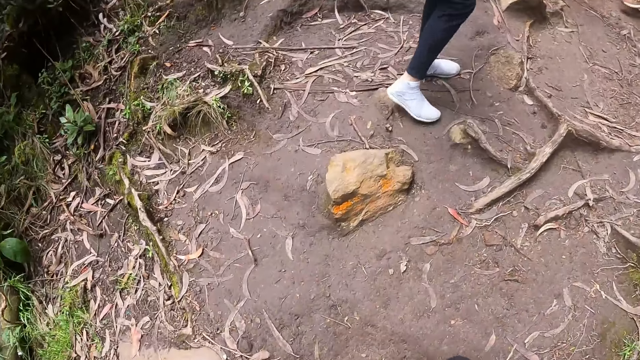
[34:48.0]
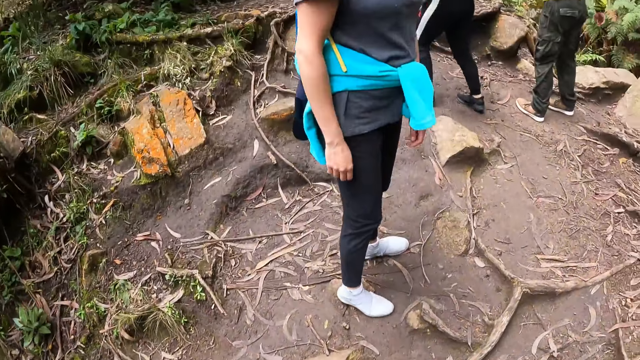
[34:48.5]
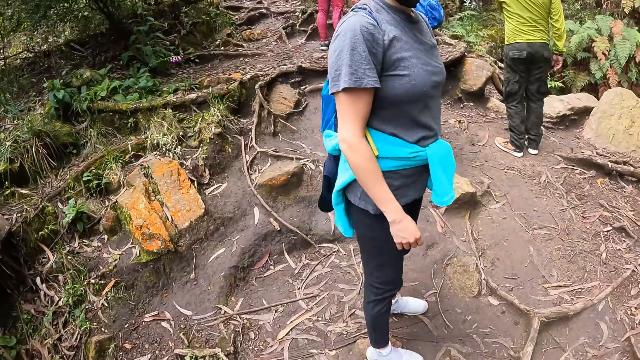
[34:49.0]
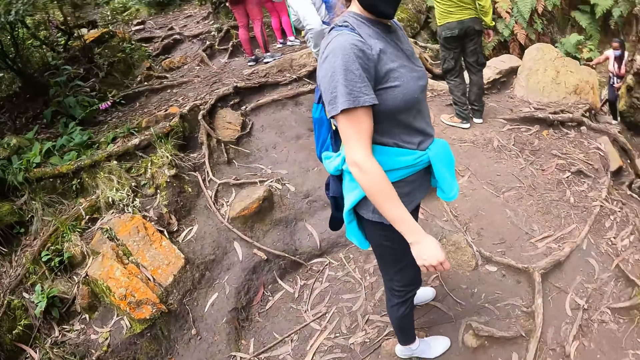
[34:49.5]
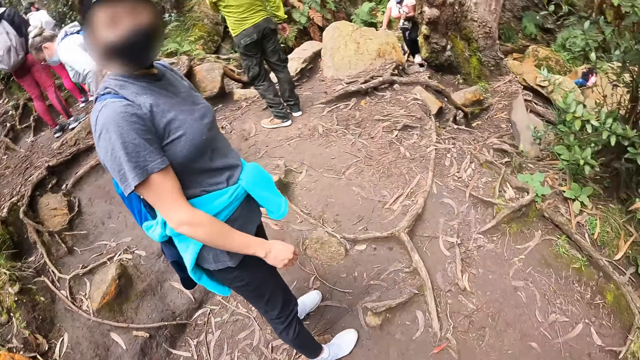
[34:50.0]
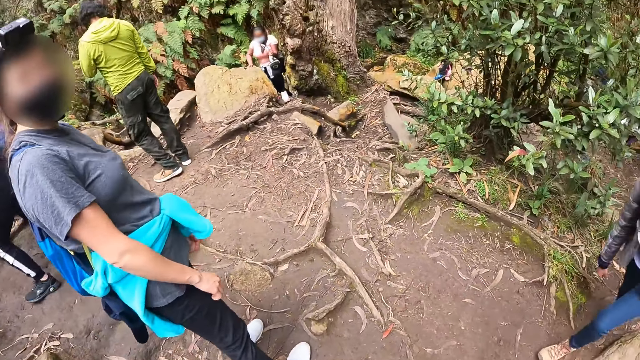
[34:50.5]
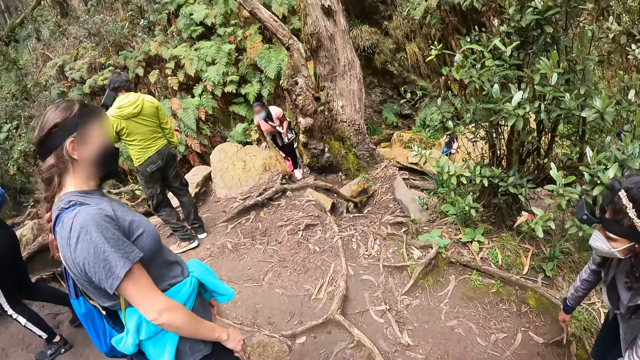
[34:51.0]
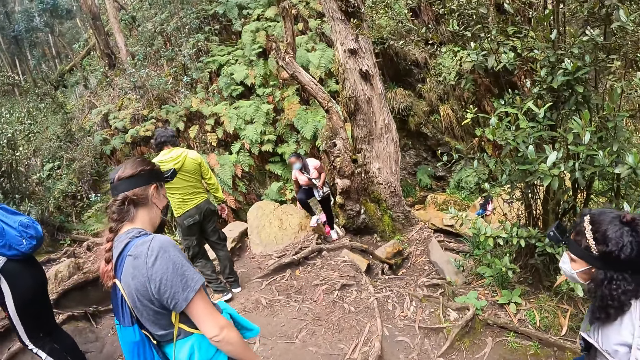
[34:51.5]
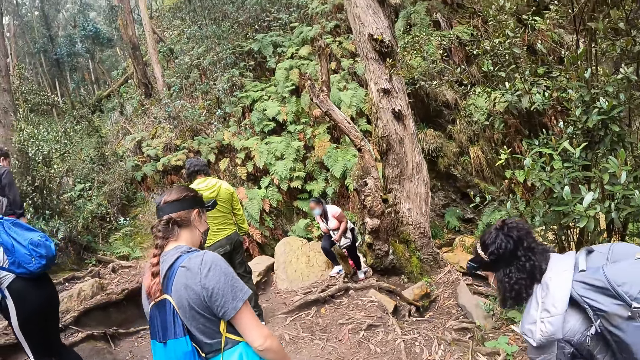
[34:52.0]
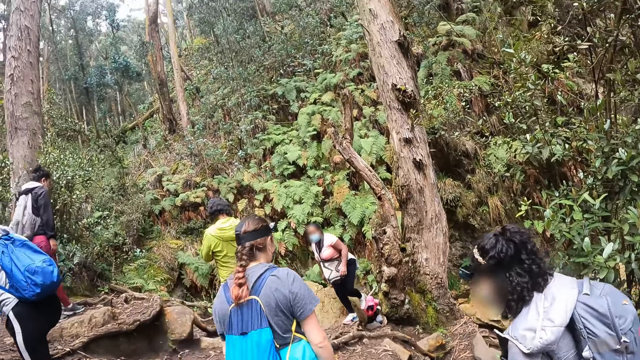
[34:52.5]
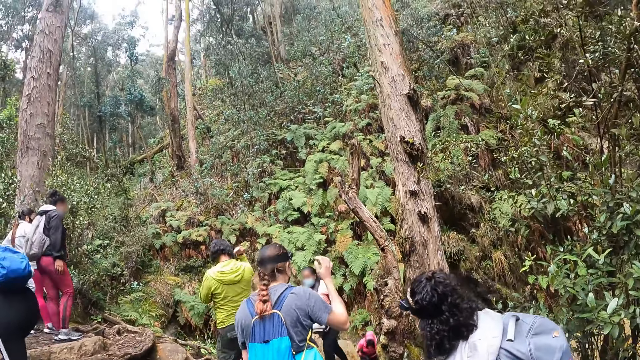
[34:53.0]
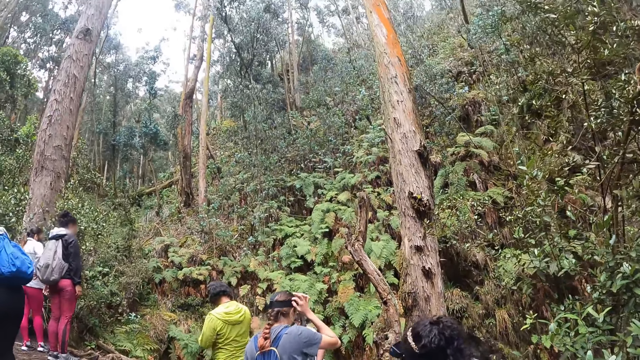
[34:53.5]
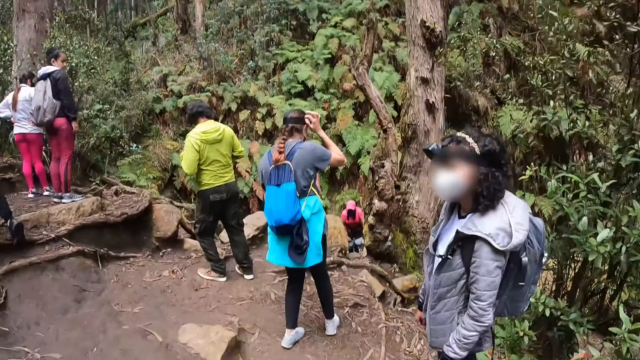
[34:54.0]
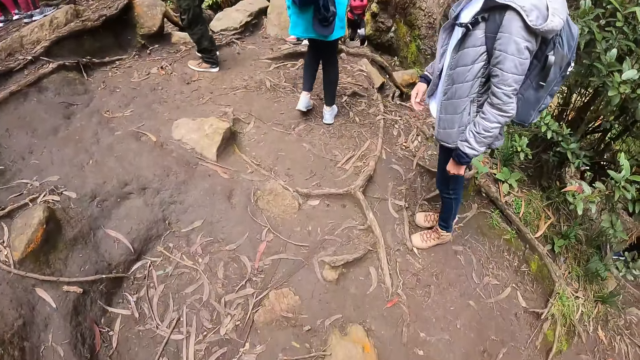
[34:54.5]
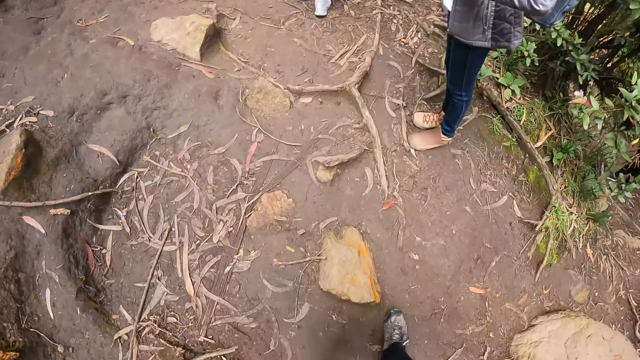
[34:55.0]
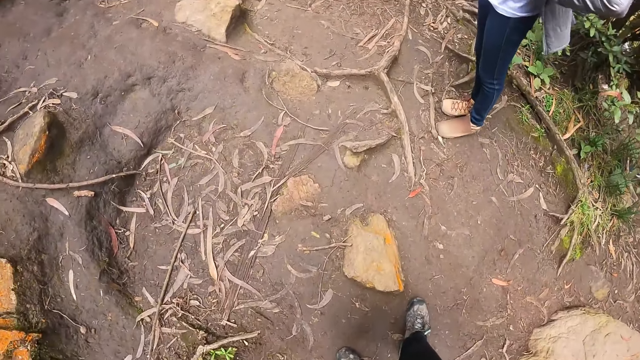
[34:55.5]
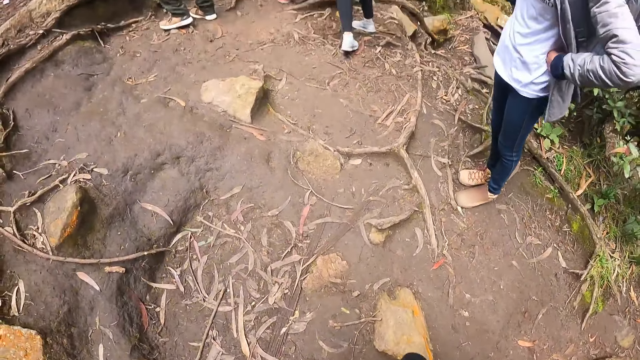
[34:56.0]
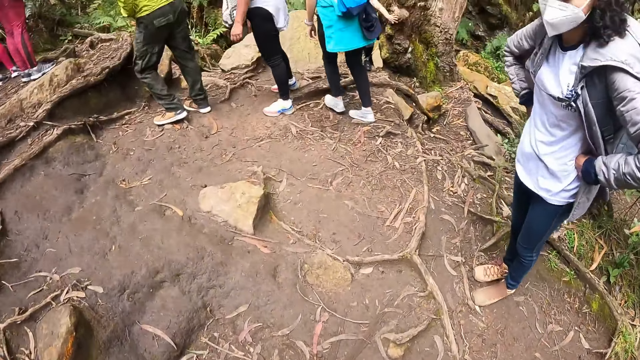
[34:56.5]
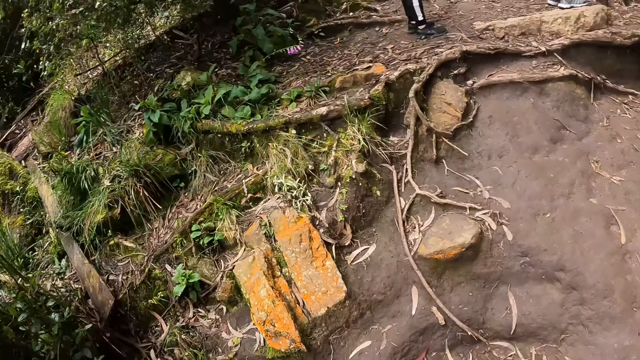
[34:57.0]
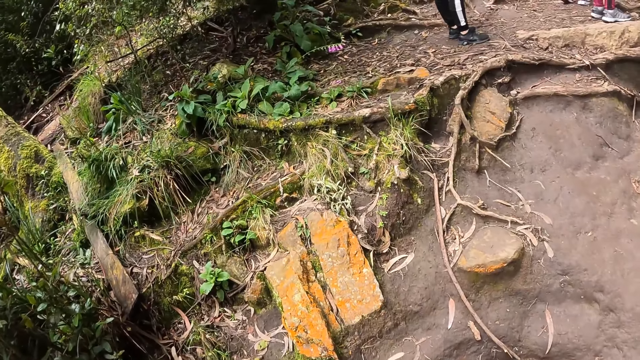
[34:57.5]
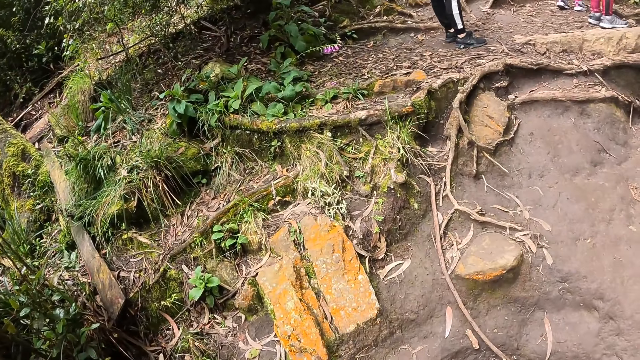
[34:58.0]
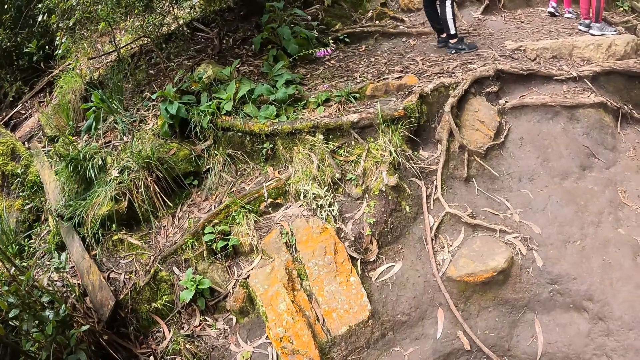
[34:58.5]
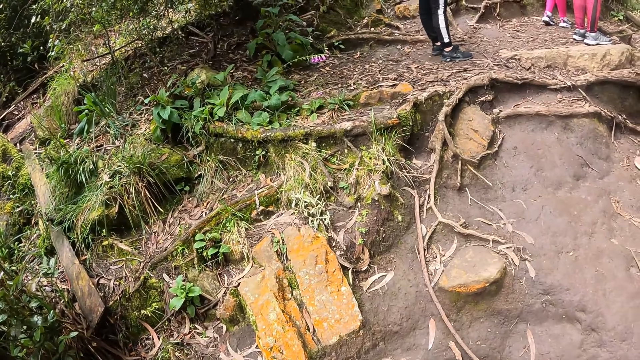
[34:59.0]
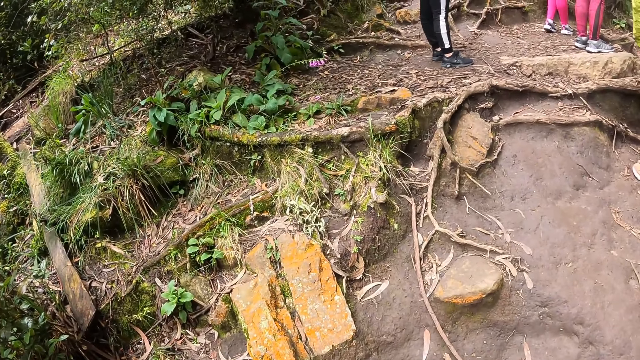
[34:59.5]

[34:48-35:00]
A lady gestures out her hand. The camera wearer looks around the field.

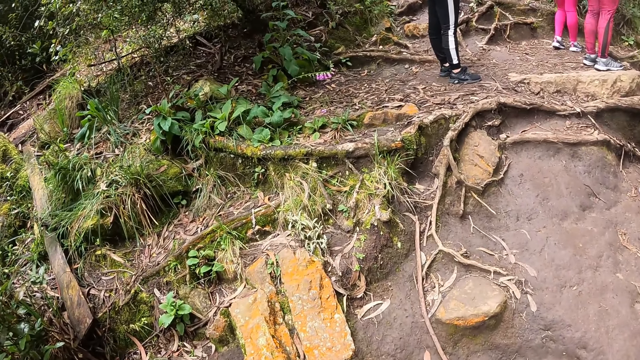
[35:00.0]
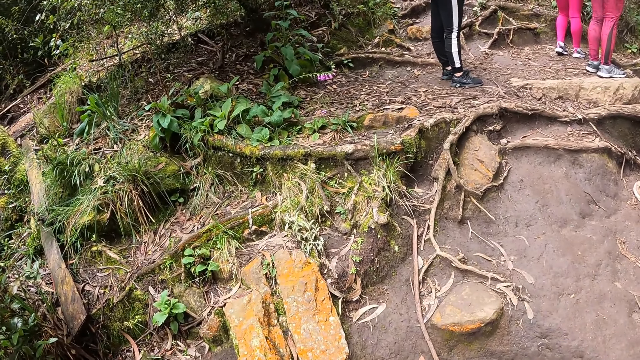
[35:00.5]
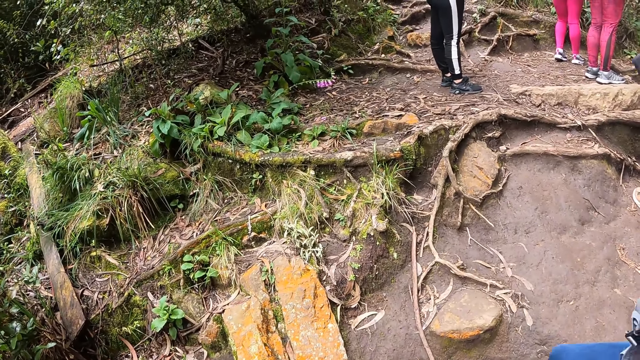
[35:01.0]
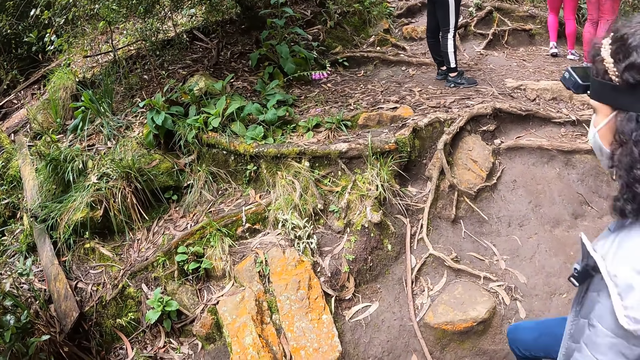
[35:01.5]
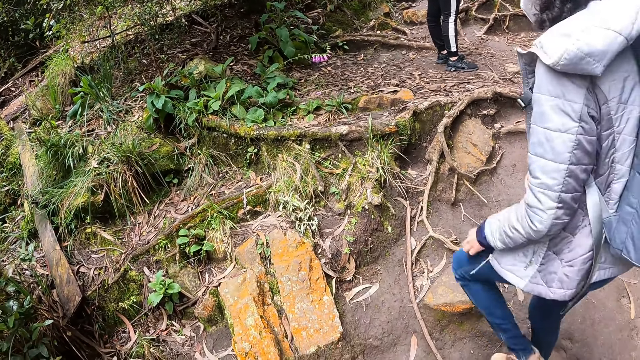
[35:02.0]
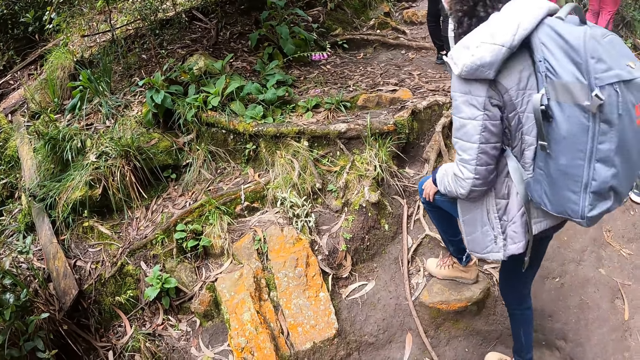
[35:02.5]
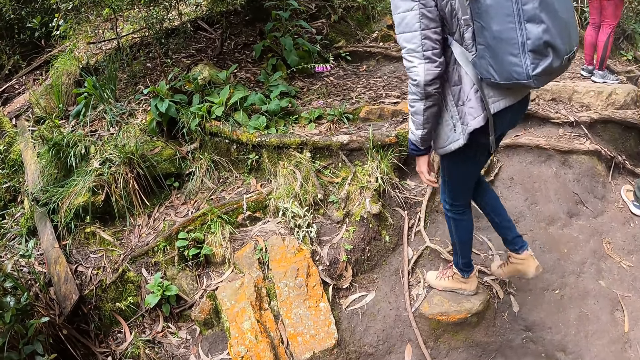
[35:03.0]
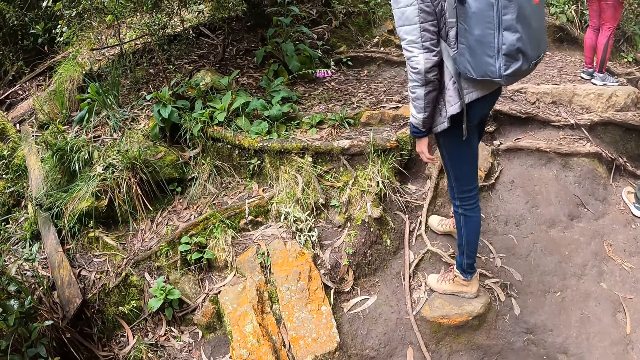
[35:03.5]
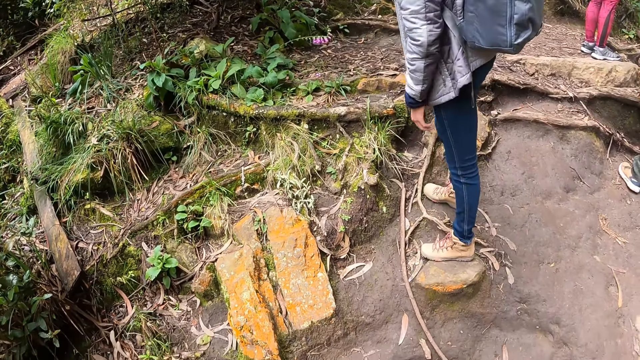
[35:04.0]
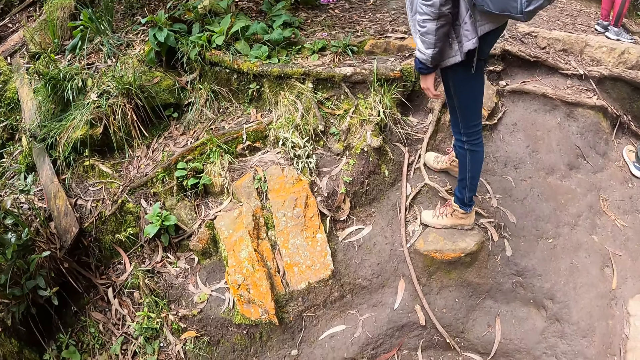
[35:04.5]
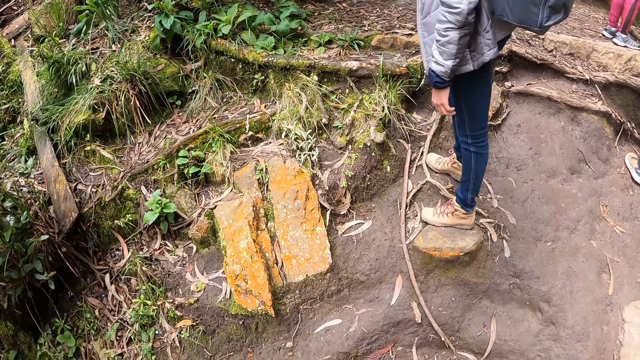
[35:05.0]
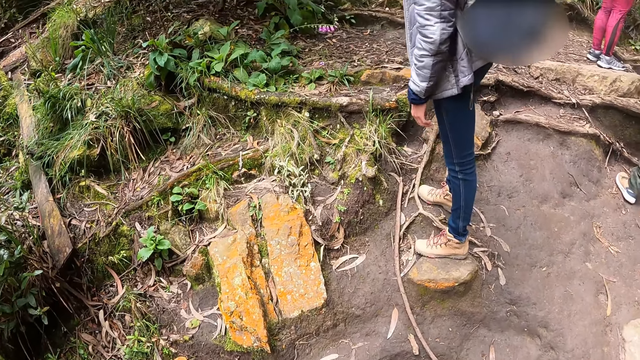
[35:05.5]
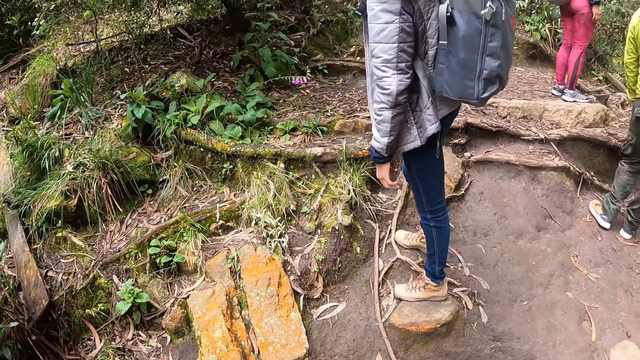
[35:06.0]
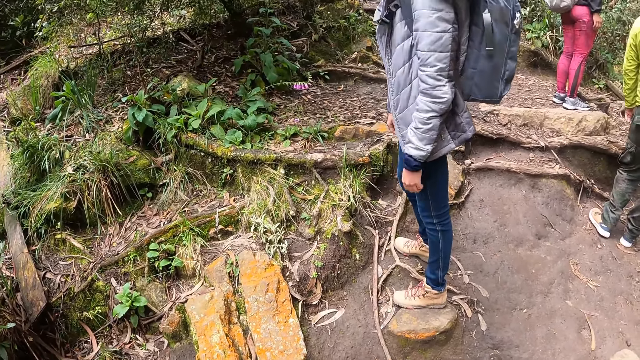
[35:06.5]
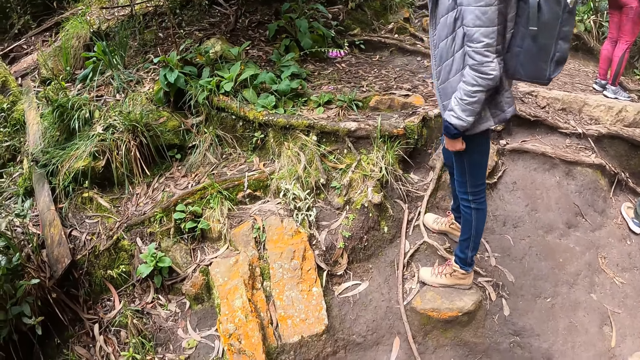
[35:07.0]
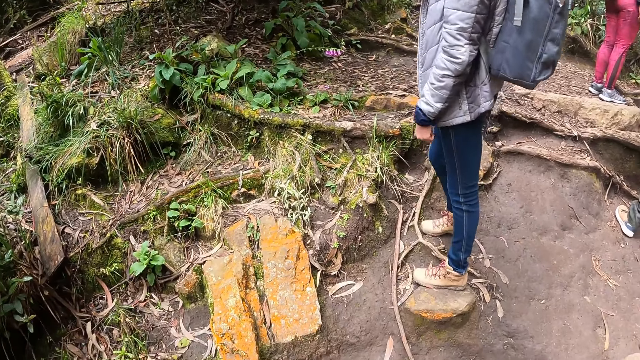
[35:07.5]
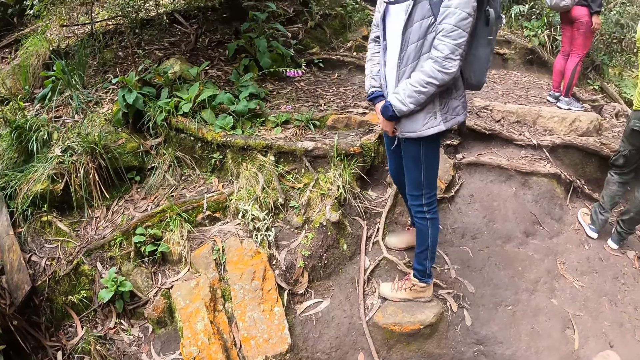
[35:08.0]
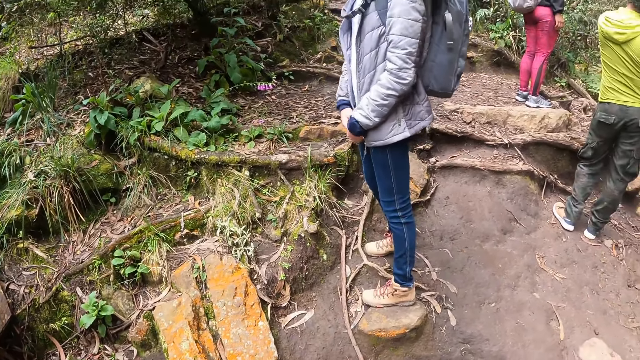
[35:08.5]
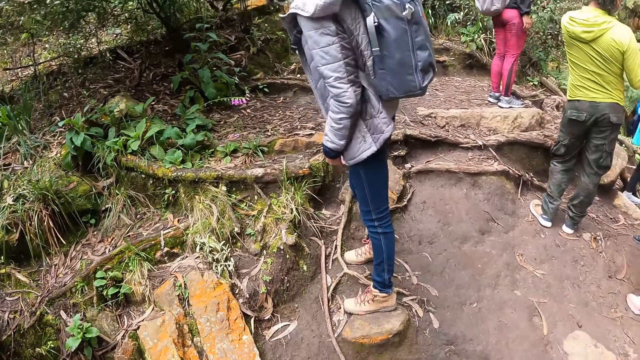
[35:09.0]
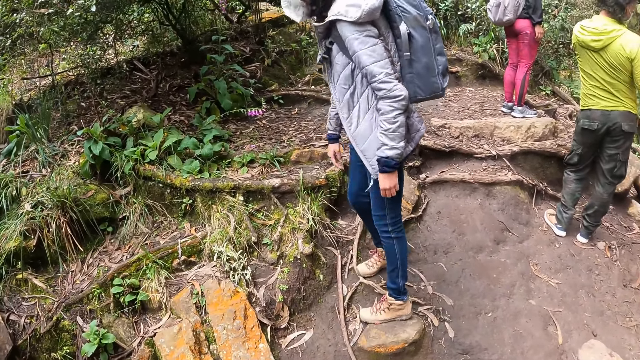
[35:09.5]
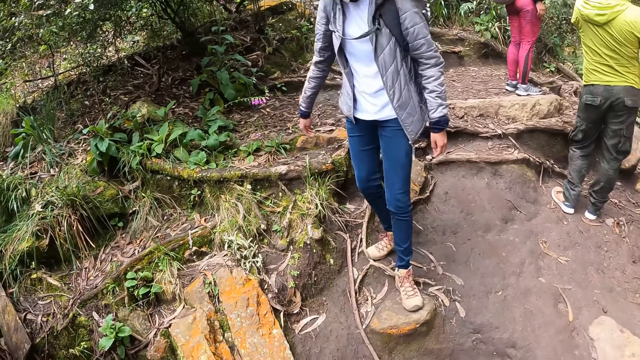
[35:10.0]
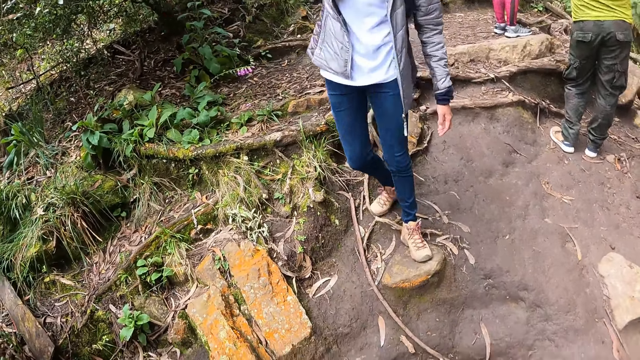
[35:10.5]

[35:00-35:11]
A lady walks towards the stone.
